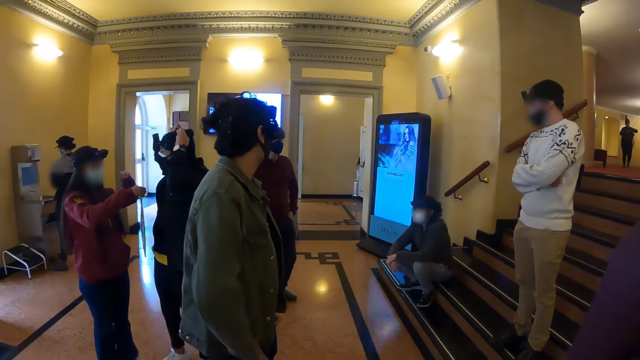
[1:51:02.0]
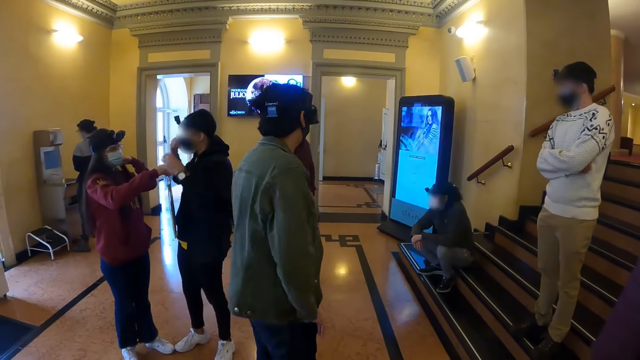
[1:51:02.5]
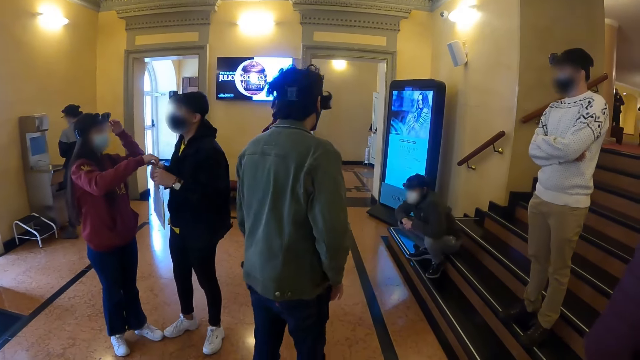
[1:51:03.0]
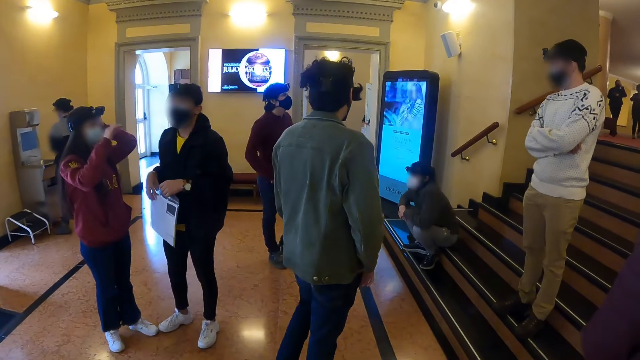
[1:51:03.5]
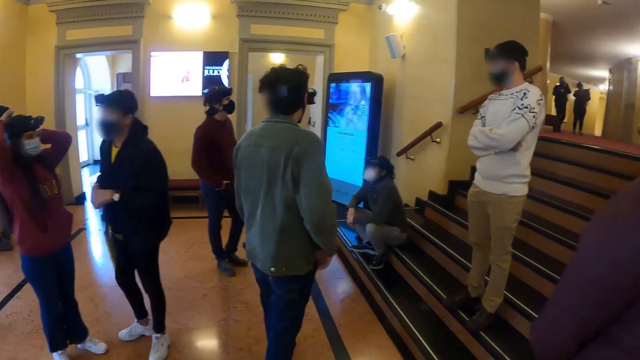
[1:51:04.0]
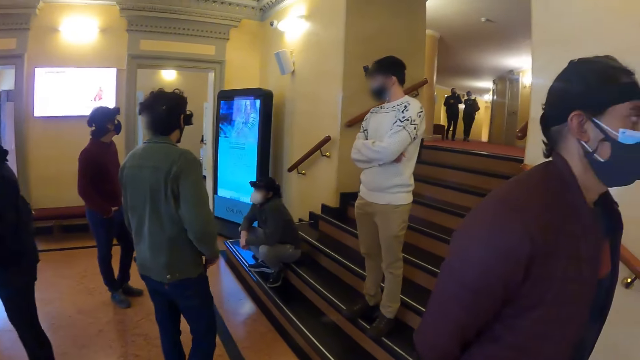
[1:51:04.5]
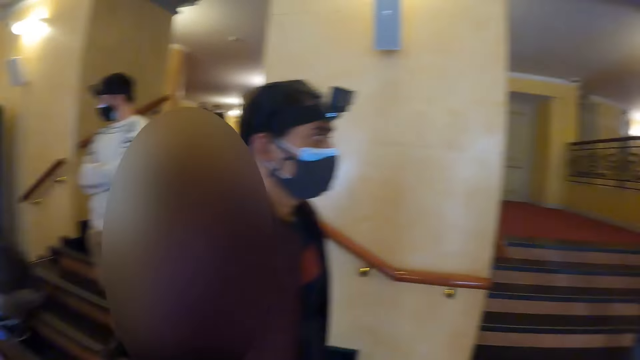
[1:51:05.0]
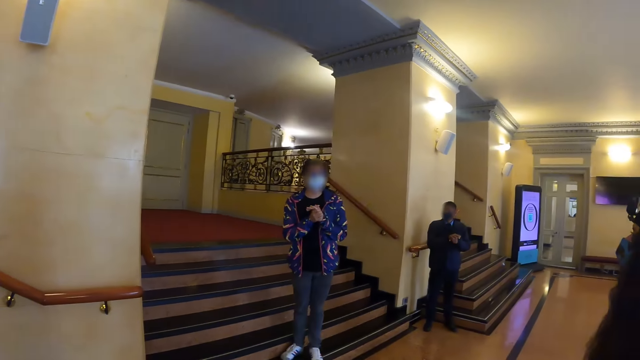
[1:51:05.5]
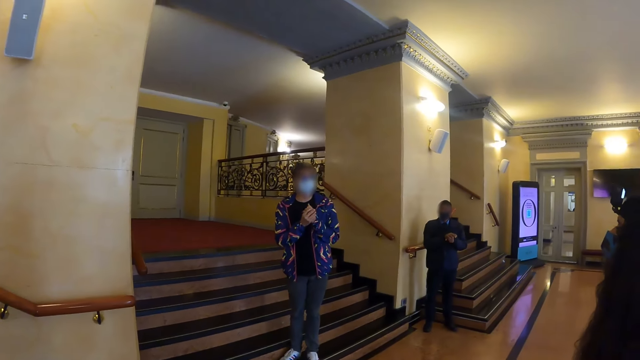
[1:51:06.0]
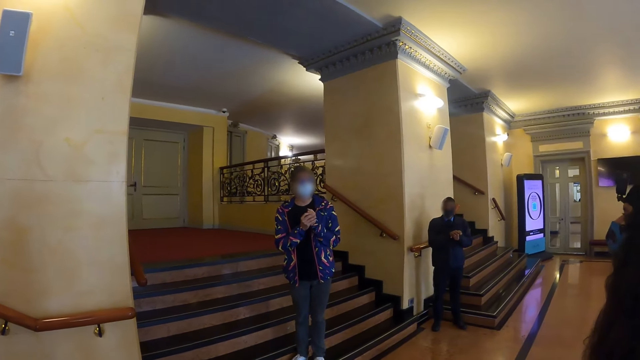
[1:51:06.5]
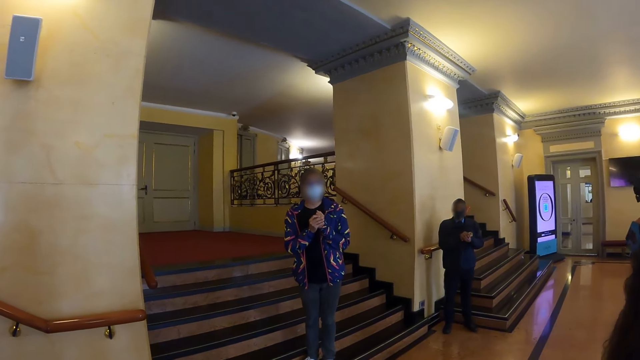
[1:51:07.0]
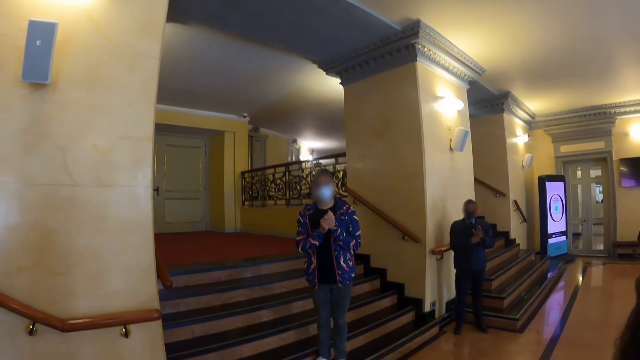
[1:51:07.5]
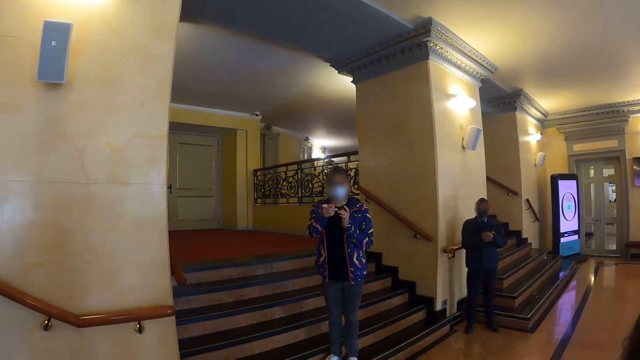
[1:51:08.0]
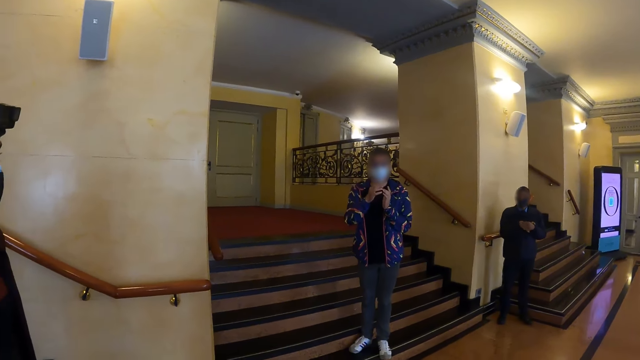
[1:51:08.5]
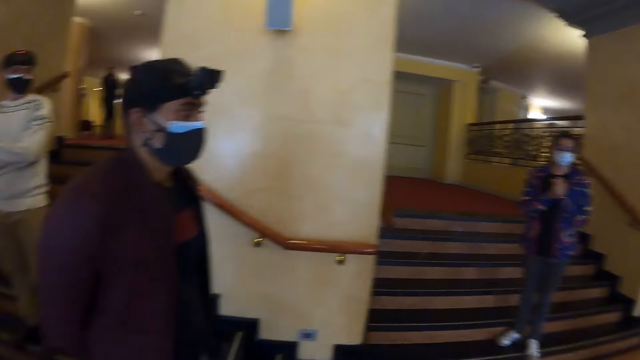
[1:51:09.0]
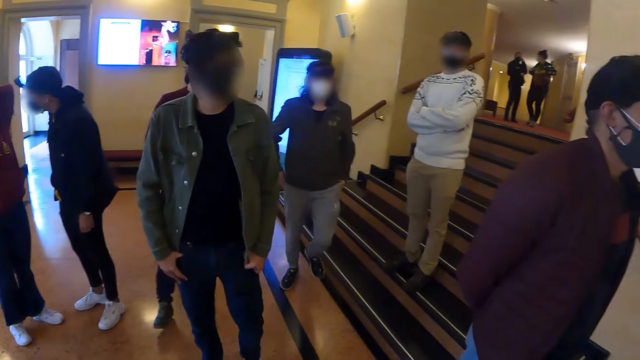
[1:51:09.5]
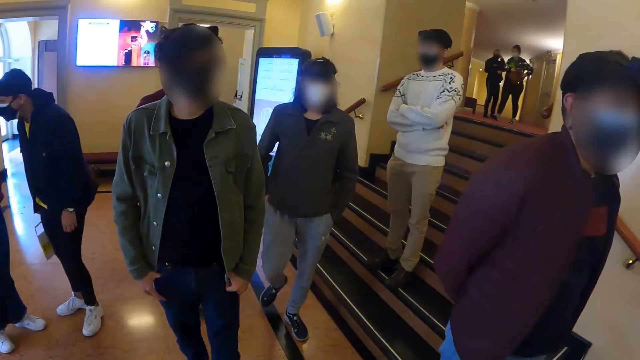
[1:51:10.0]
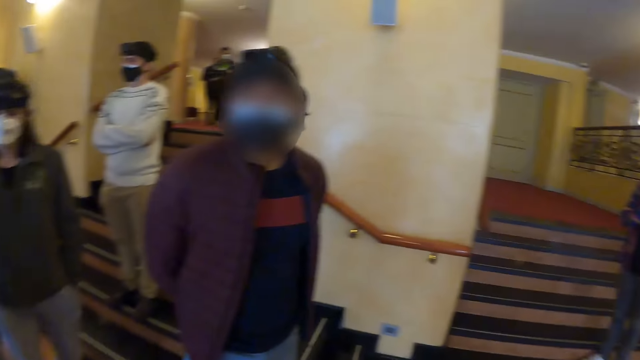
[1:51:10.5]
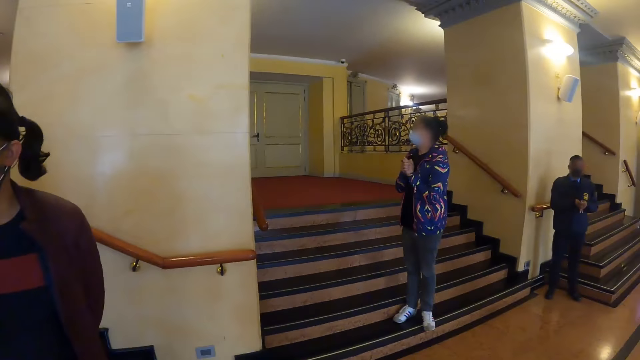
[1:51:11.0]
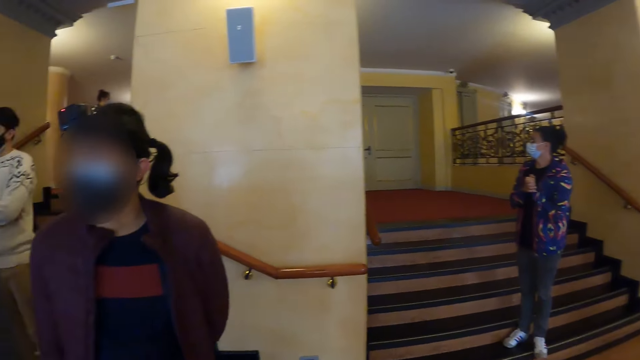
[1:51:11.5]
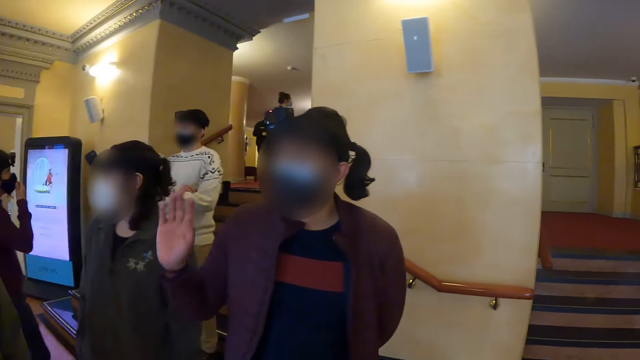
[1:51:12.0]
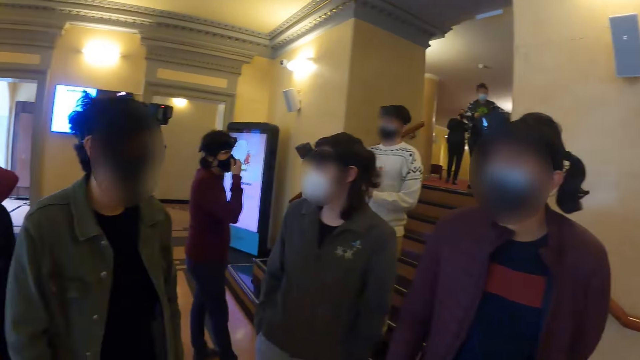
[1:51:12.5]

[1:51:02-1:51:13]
A person picks a zip lock bag from another person. The camera wearer looks around. Another person points at something. The camera wearer looks around.

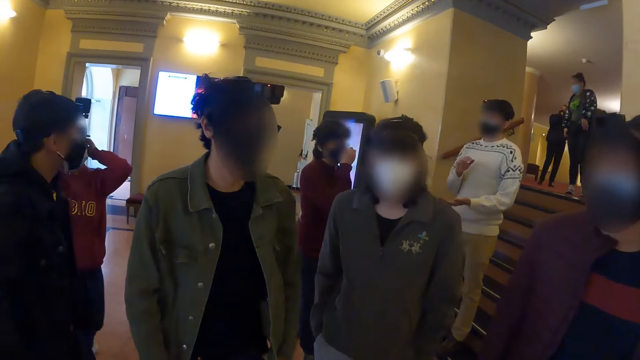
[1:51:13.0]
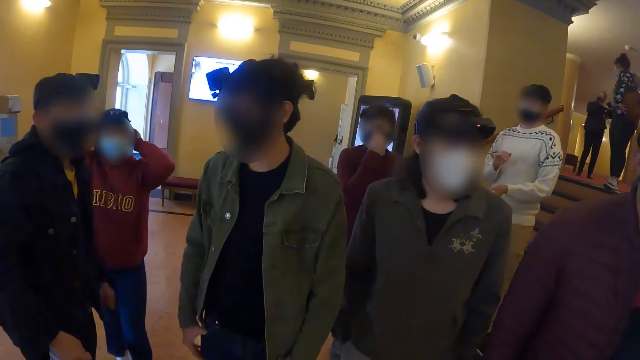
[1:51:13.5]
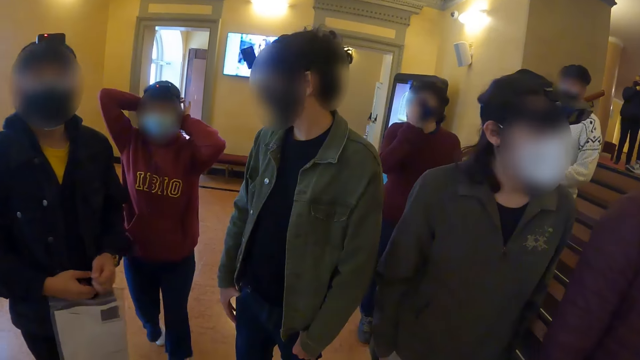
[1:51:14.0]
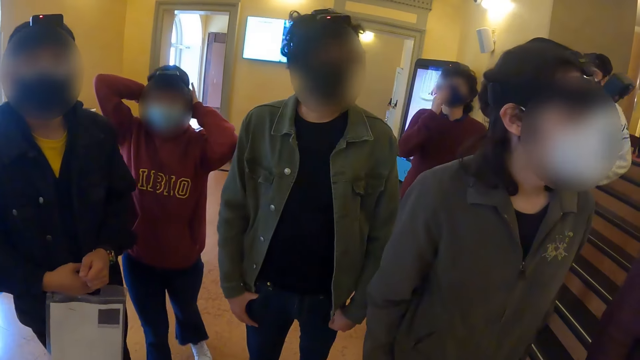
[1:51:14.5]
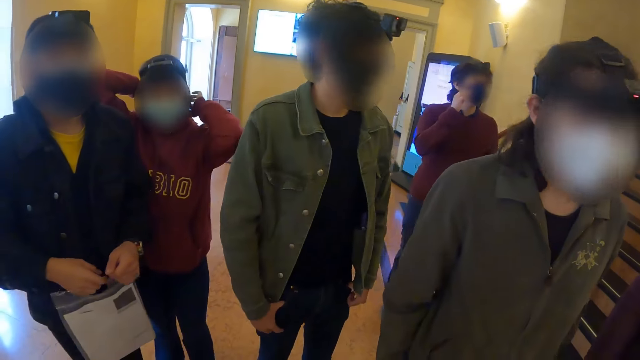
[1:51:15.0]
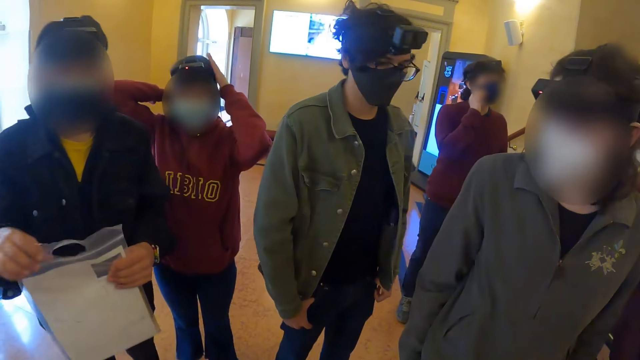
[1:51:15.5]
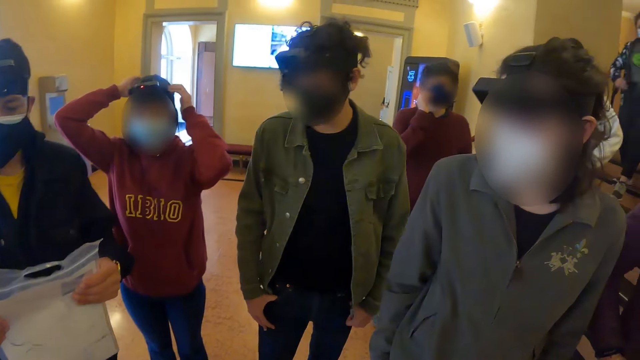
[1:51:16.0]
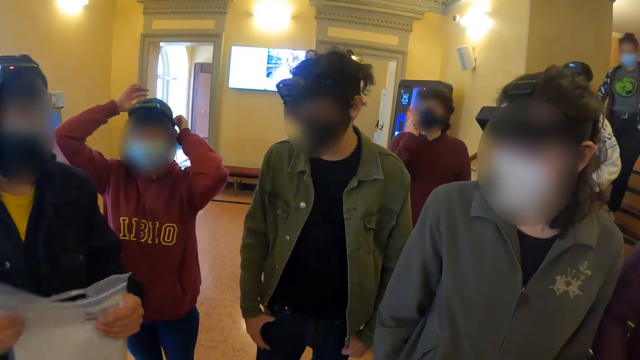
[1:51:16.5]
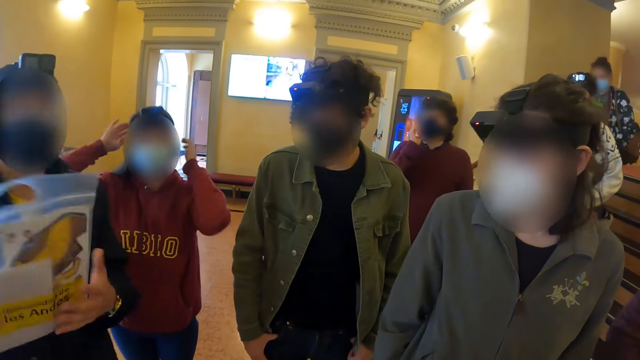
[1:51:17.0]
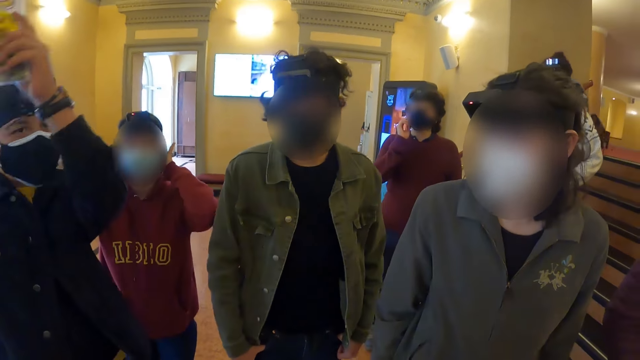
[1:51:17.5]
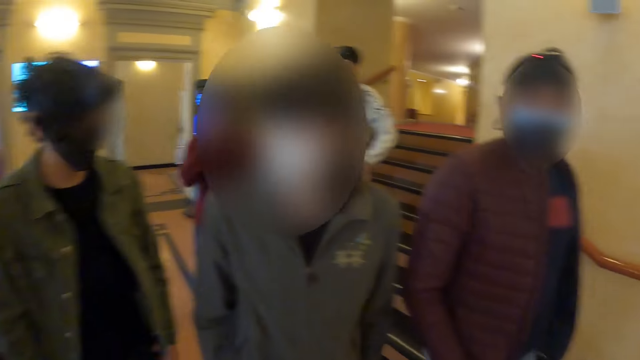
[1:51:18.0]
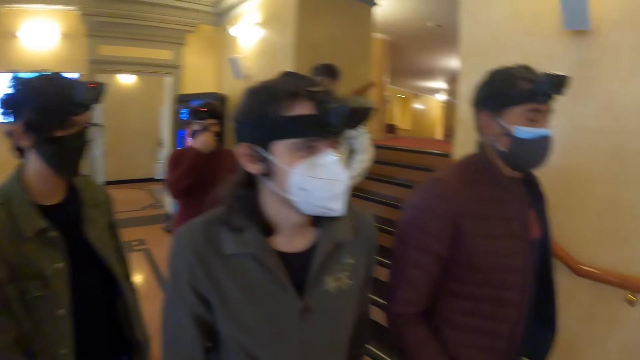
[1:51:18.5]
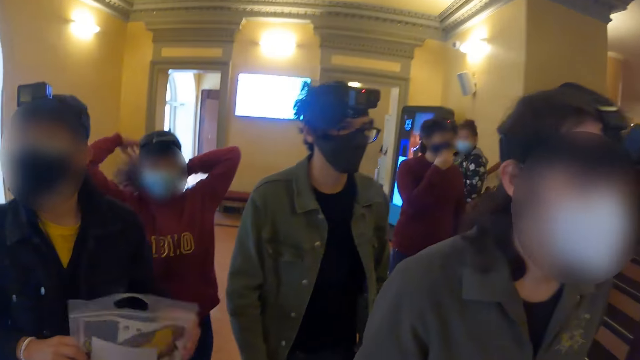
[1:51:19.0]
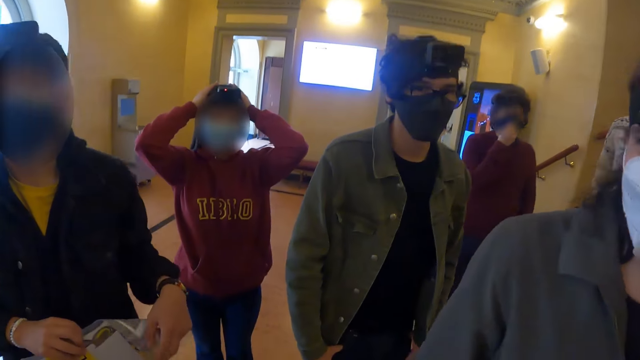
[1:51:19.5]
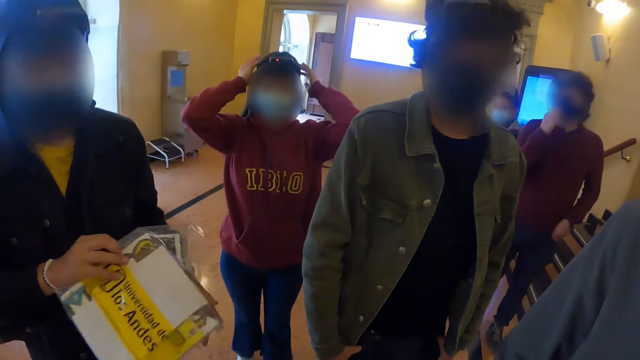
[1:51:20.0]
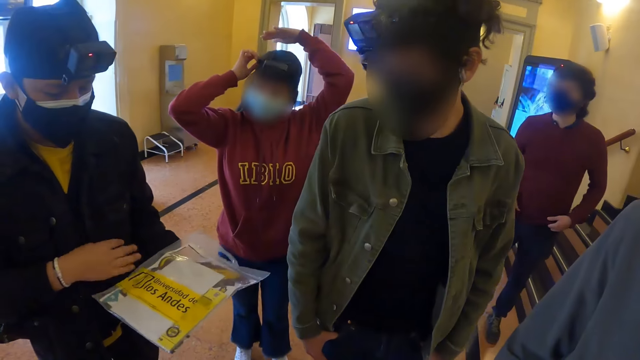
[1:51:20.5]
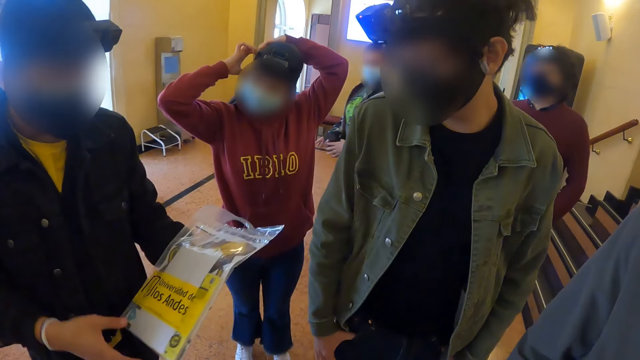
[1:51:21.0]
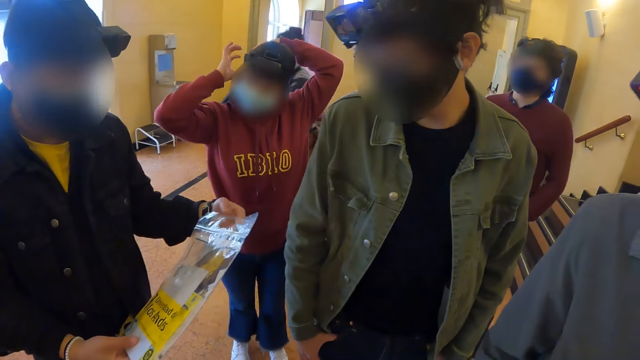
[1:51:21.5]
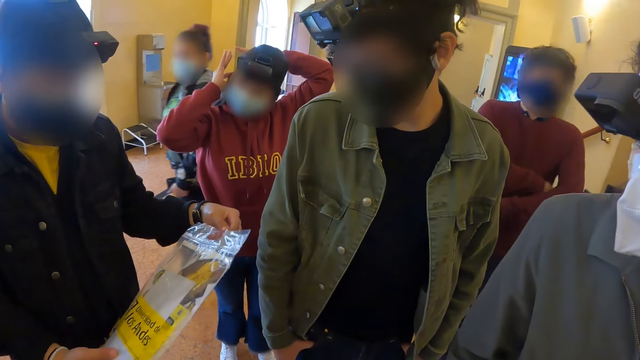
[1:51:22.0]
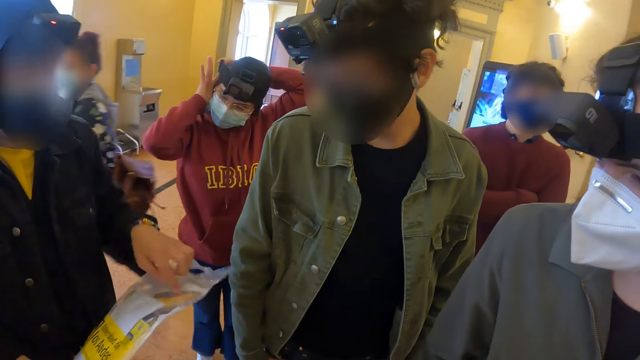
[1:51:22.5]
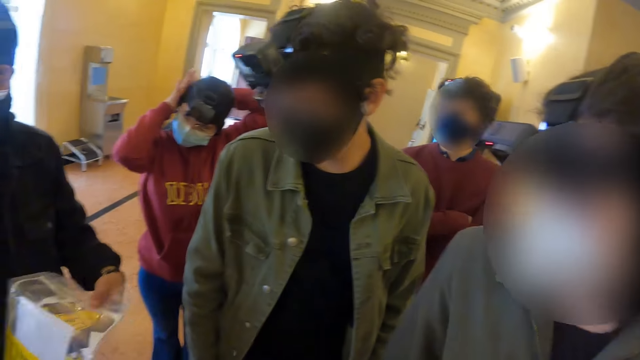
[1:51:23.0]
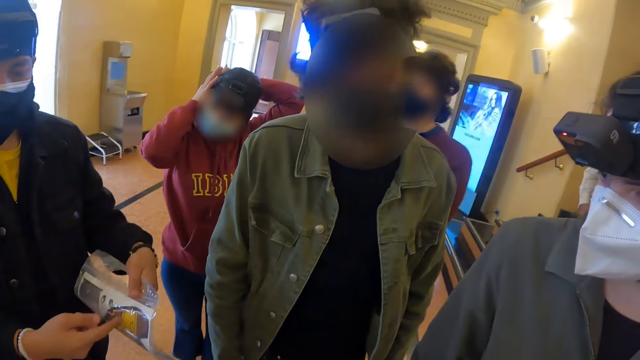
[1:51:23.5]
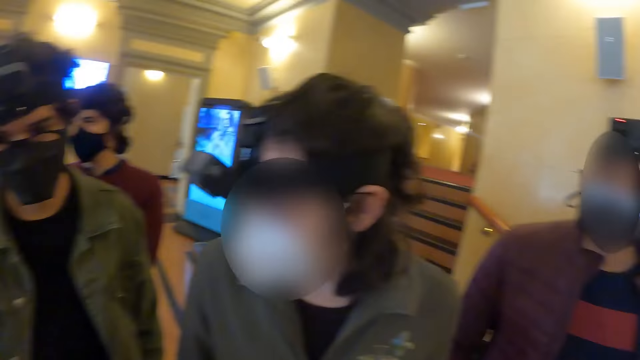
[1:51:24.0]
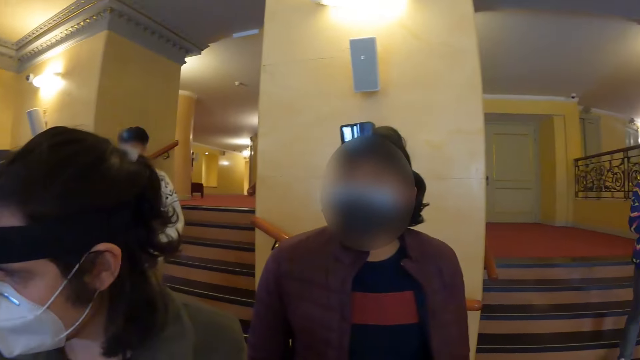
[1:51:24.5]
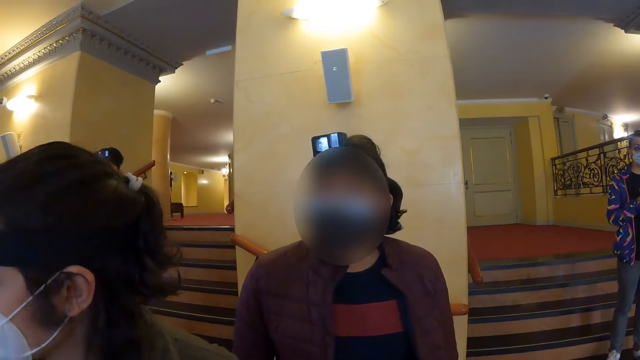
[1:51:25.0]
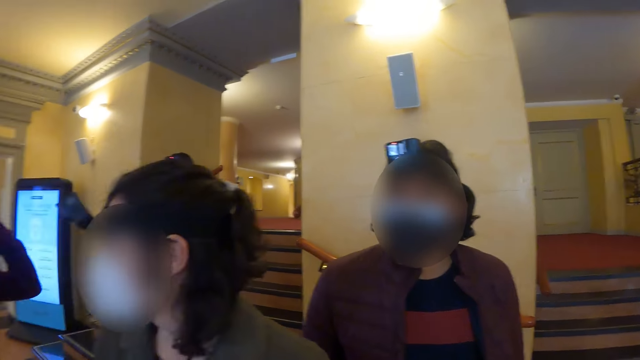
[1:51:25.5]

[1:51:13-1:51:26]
A person holds the zip lock bag with both hands and lifts the zip lock bag. The camera wearer looks around. The person looks at the zip lock bag. The camera wearer looks around.
